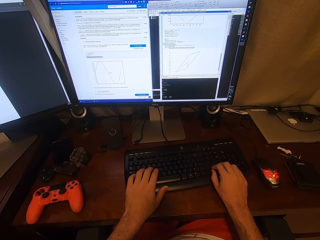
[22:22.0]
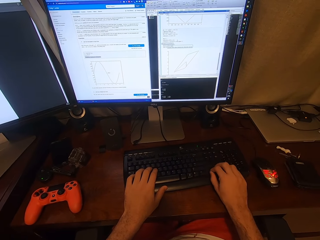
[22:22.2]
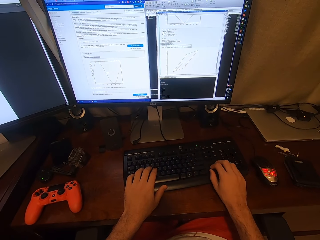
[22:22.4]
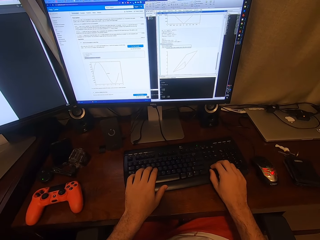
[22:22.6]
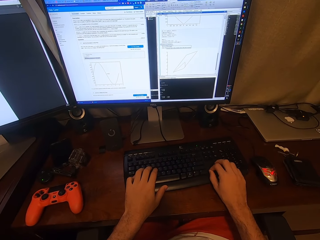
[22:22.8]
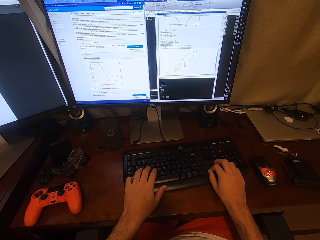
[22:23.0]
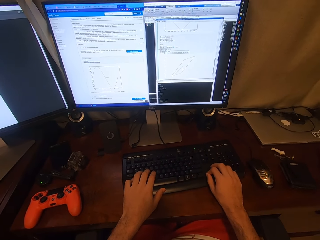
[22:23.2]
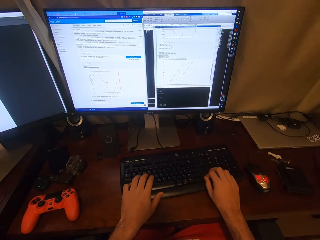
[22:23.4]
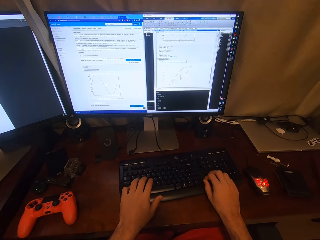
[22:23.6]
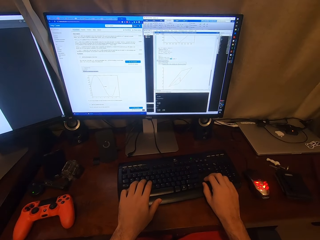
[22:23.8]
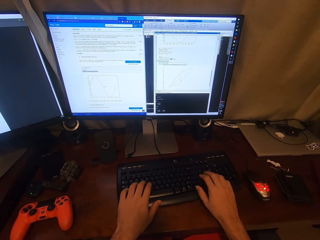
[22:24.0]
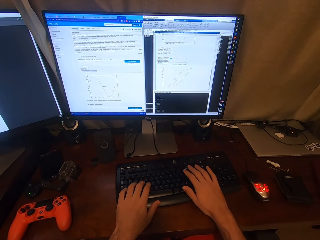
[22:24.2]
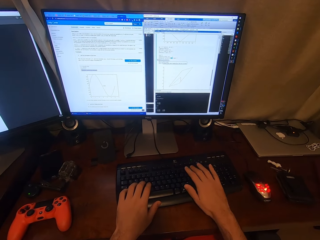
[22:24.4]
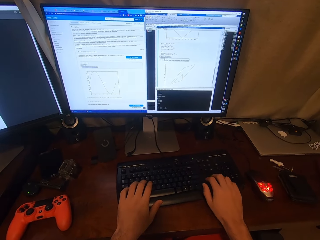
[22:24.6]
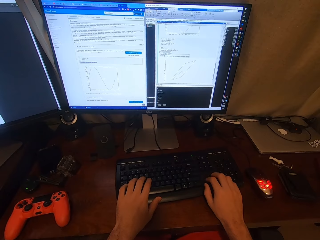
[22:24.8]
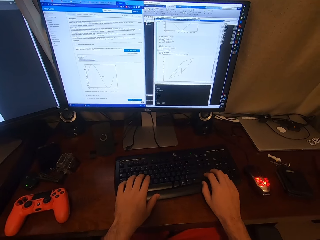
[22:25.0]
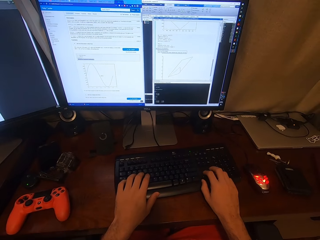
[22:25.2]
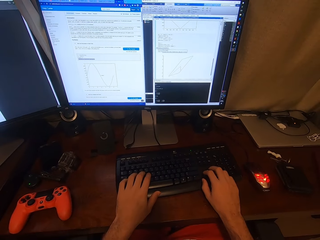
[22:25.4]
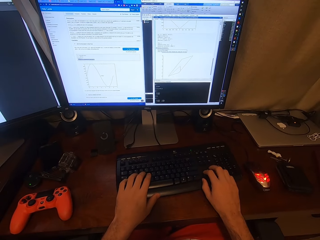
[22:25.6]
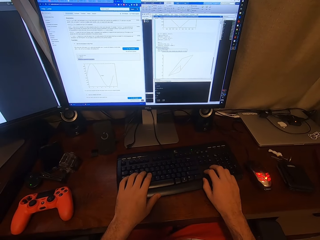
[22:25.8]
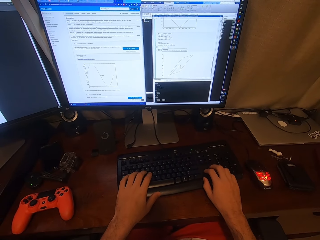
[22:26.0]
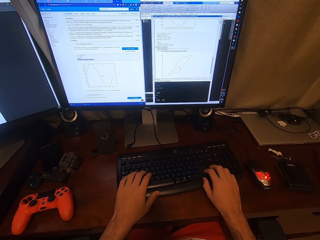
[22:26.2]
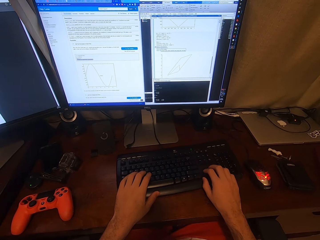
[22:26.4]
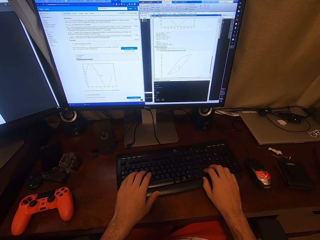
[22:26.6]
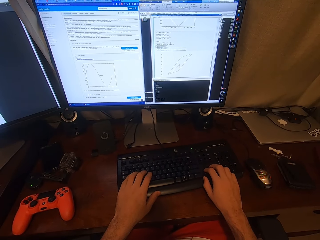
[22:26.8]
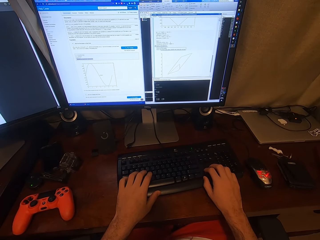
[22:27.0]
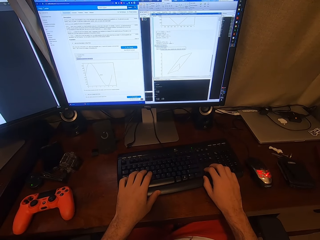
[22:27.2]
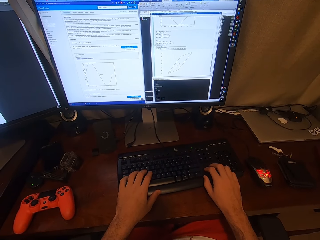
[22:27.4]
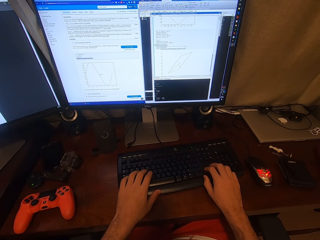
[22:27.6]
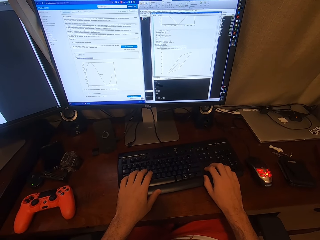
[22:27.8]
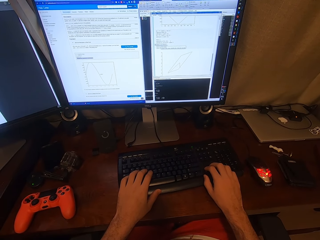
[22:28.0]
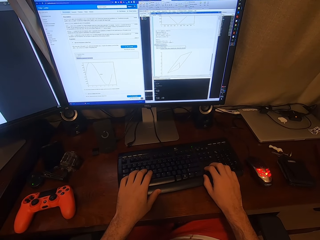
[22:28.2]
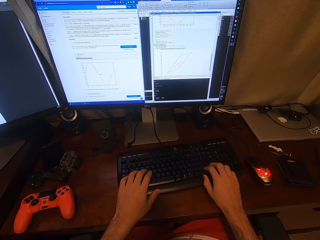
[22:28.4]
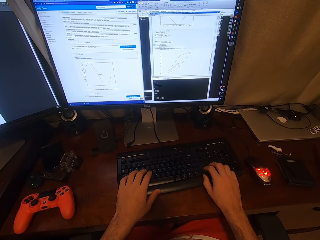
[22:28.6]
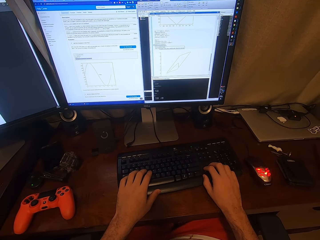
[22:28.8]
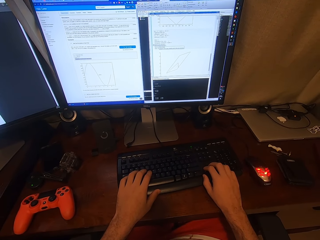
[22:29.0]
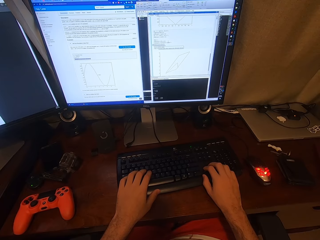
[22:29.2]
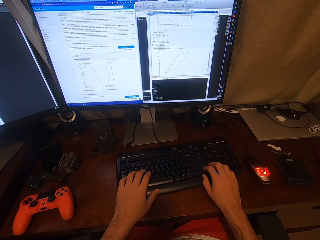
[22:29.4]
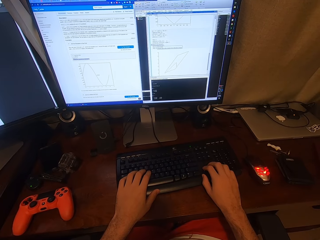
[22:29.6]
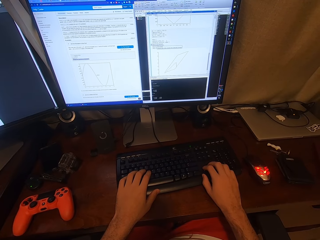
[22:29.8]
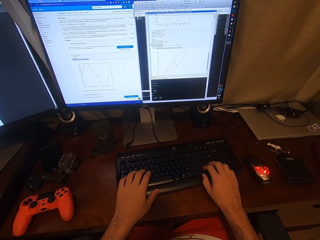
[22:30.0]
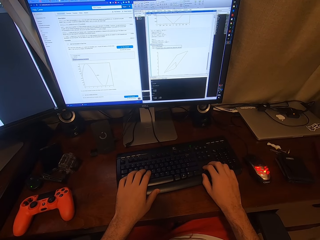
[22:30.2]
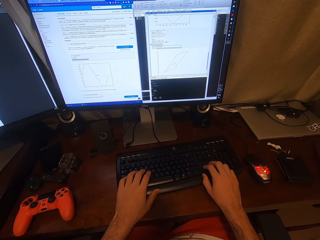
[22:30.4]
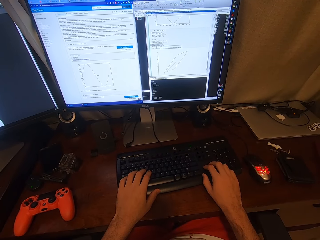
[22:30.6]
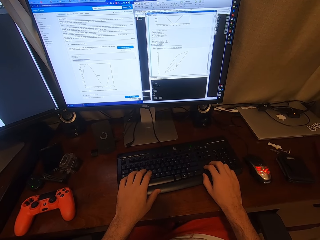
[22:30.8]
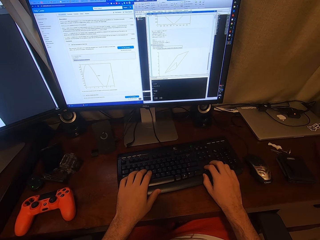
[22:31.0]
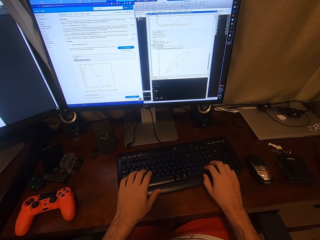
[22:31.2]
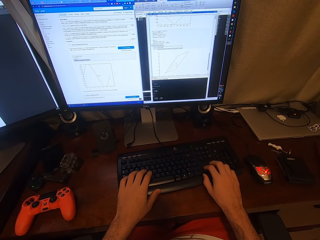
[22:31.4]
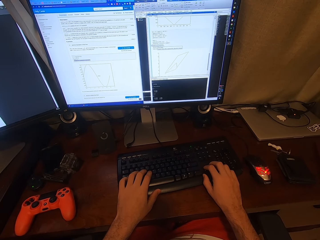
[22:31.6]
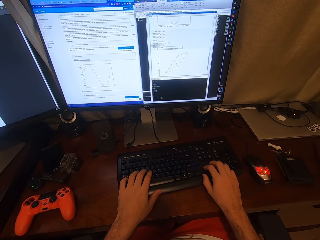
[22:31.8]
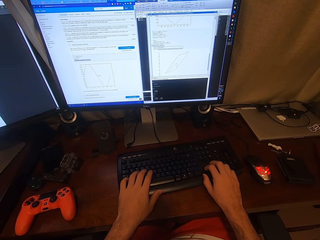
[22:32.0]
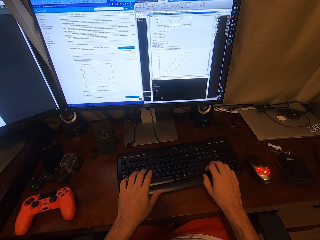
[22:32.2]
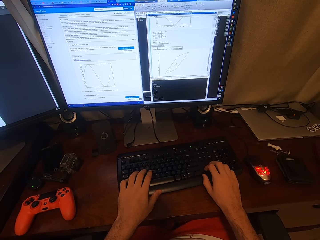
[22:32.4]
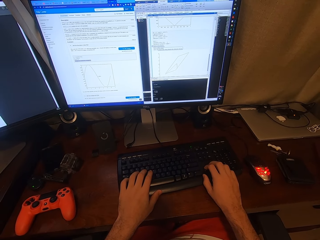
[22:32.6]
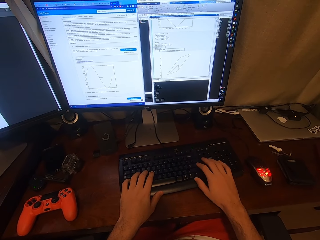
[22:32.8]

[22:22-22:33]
The camera wearer operates the computer. They type on the keyboard. They hold the keyboard with both hands. They look around.

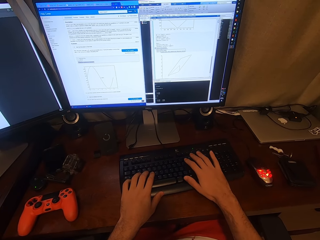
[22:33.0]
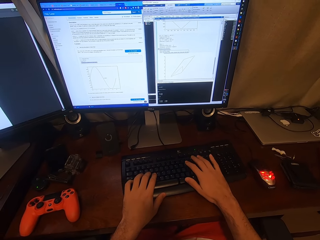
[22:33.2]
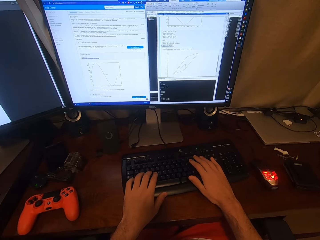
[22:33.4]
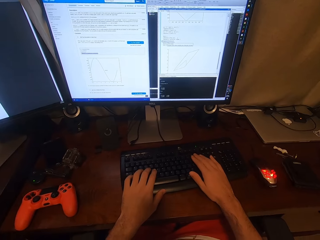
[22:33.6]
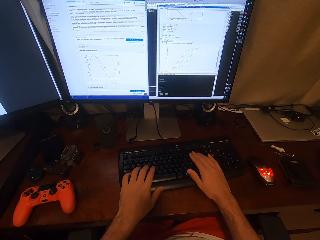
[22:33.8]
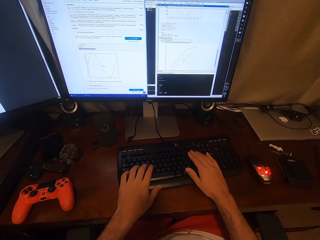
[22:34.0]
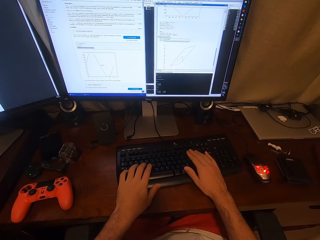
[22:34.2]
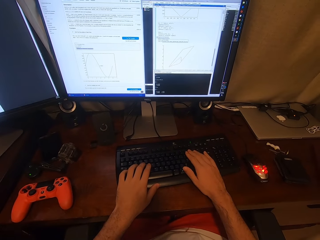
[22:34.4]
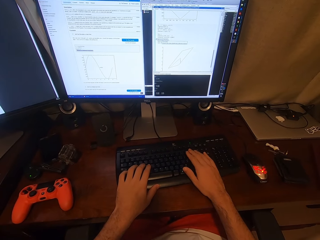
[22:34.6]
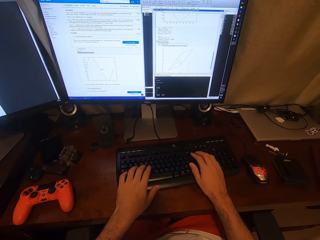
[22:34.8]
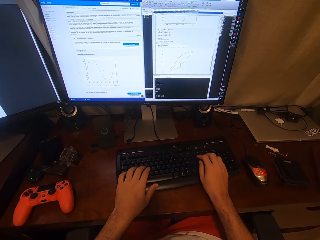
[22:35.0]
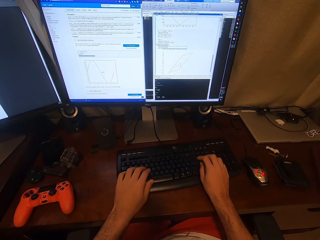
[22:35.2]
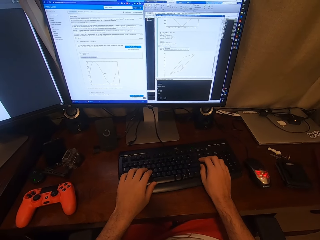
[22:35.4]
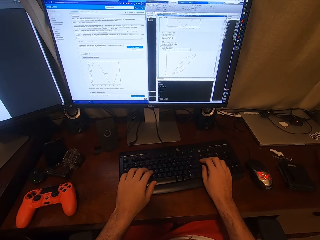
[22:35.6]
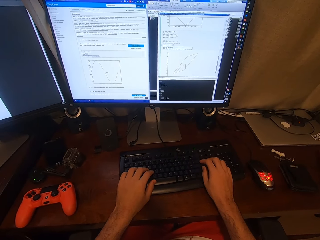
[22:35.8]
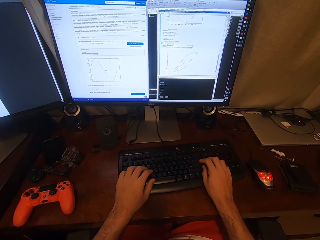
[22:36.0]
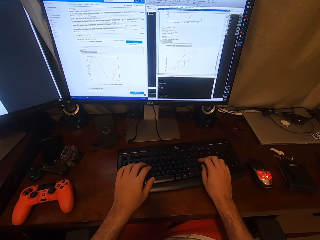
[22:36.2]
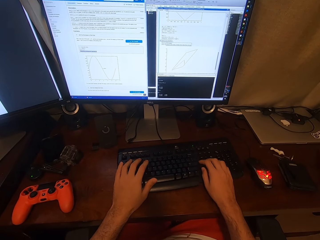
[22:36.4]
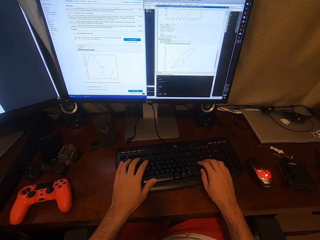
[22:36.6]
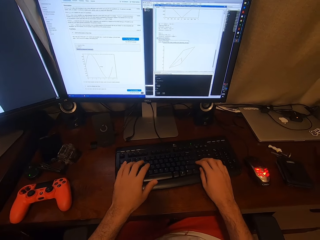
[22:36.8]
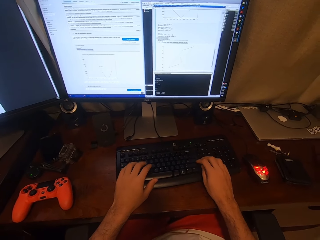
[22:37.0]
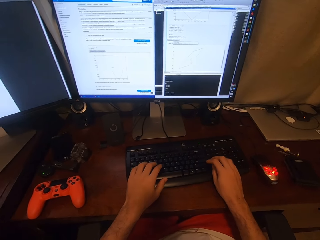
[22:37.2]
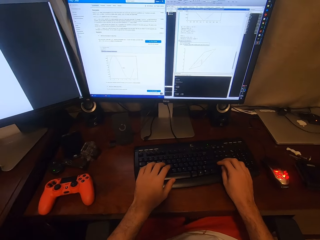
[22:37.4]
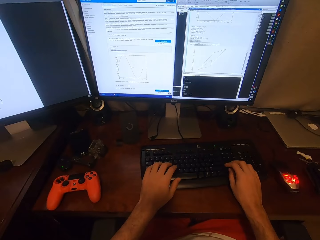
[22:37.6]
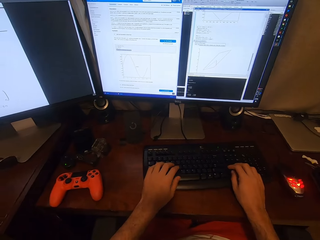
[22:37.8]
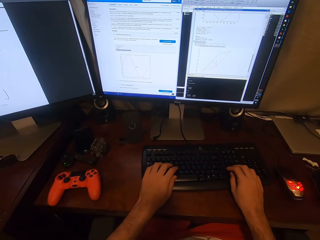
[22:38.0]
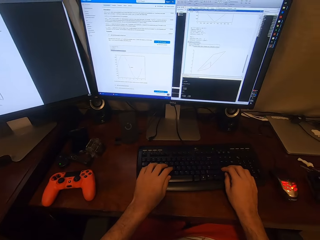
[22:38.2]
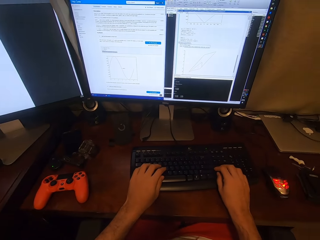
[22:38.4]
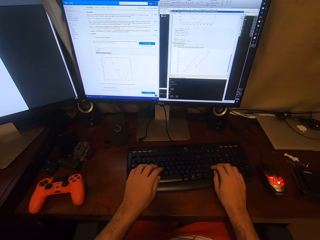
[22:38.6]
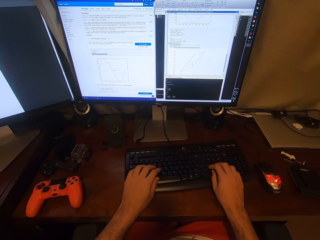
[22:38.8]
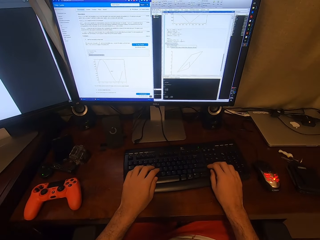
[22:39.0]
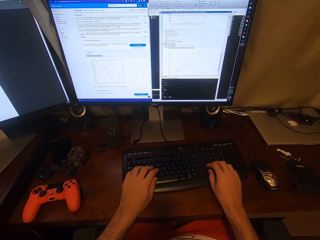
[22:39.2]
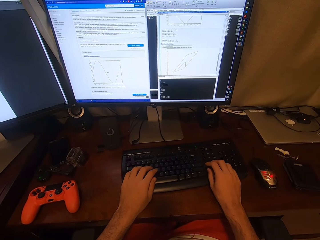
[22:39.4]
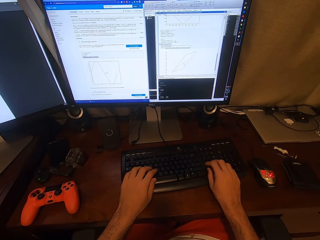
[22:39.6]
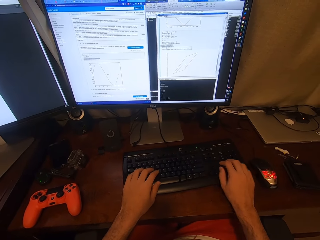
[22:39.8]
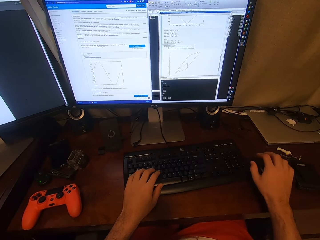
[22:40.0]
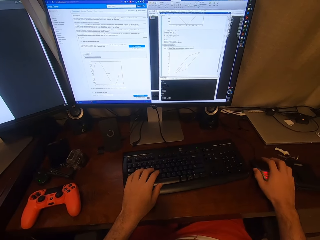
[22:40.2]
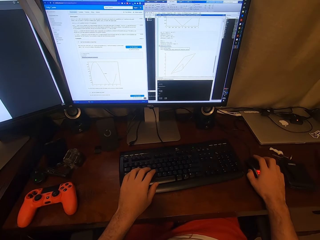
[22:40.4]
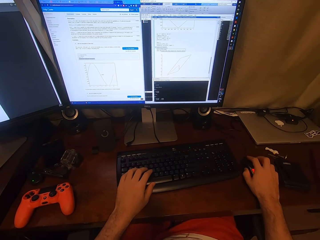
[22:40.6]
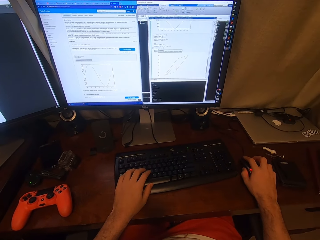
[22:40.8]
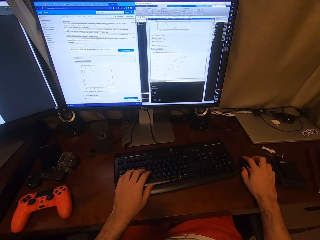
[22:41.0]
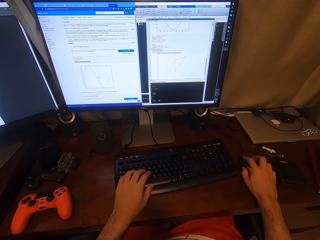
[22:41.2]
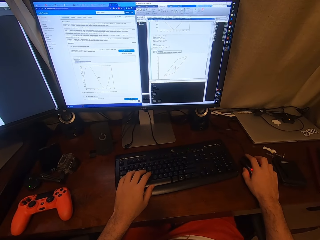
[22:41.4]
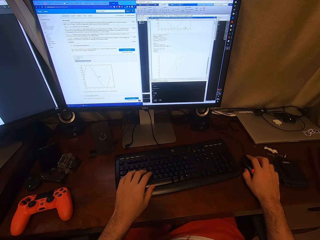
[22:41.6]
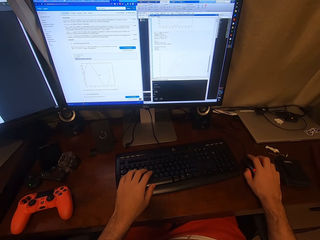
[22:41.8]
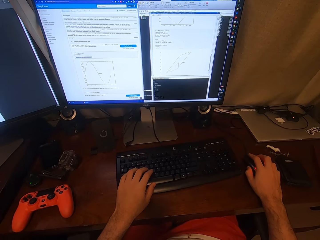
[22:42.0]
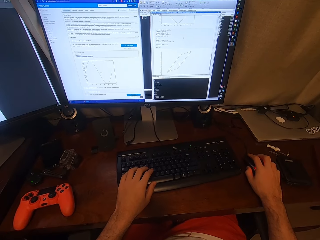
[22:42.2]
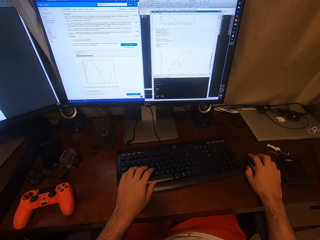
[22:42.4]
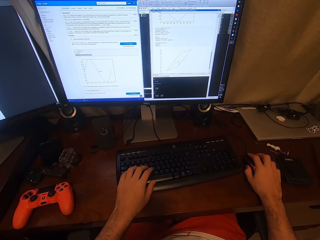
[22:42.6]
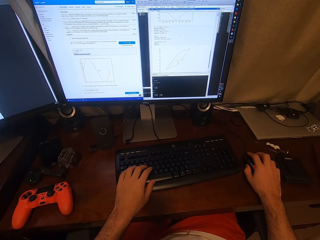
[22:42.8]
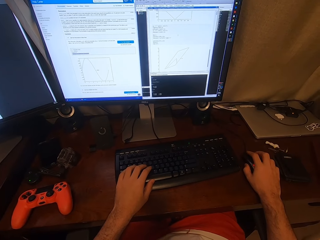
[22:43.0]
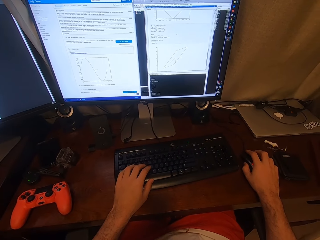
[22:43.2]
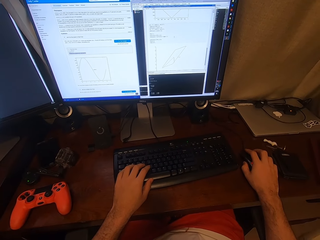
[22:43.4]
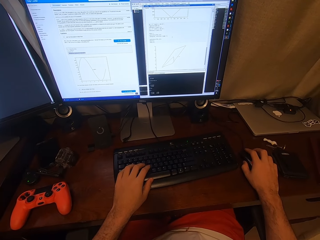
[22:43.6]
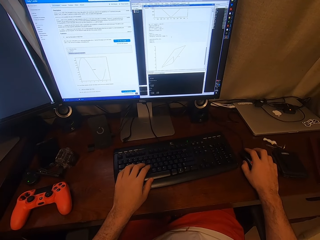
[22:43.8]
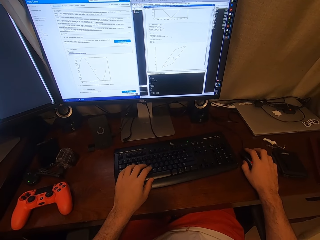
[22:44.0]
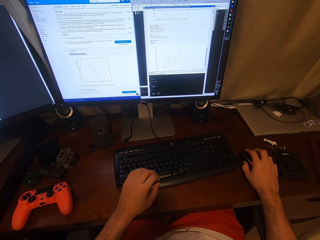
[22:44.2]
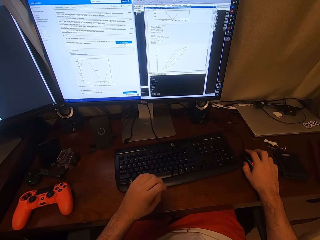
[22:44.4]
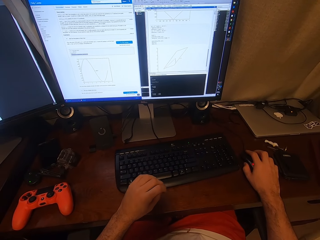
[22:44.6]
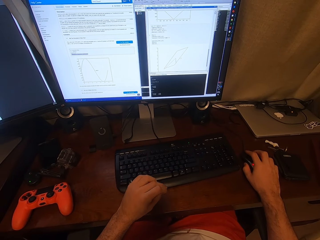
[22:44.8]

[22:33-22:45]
The camera wearer operates the computer. They type on the keyboard. They grab the remote control with a right hand. They operate the computer and click on the mouse.
